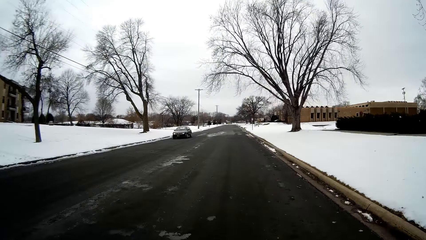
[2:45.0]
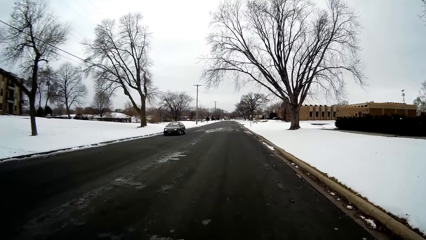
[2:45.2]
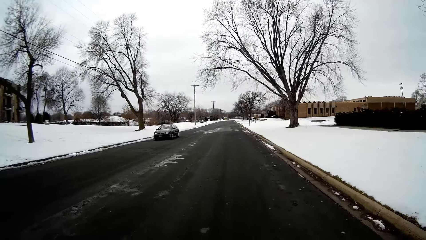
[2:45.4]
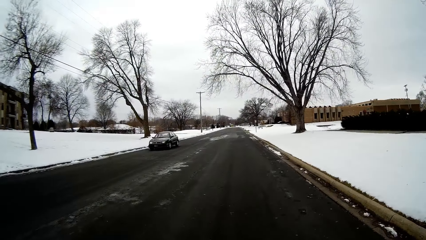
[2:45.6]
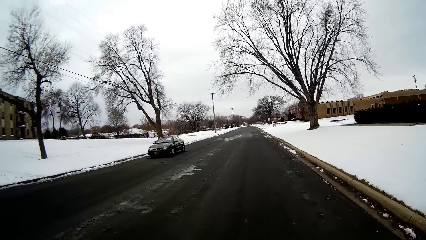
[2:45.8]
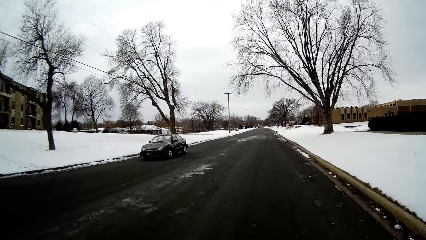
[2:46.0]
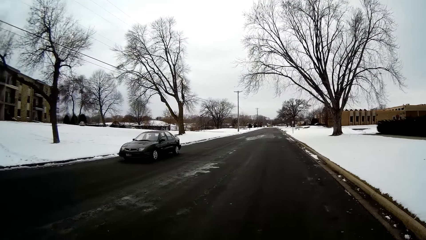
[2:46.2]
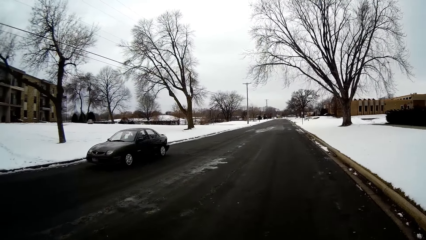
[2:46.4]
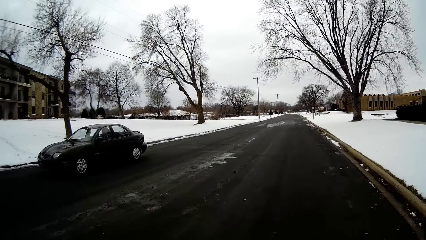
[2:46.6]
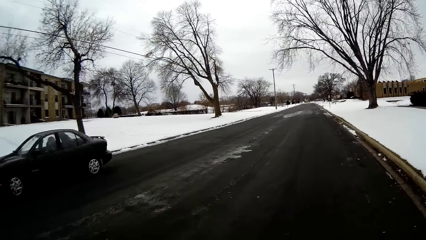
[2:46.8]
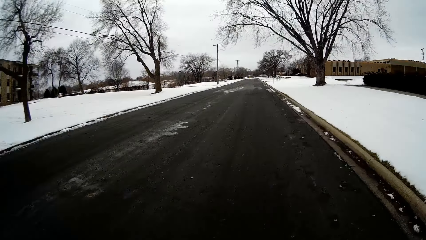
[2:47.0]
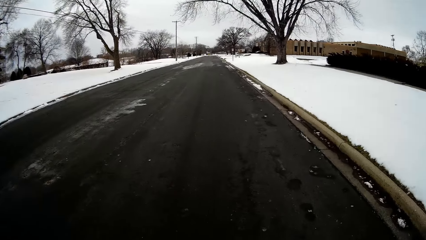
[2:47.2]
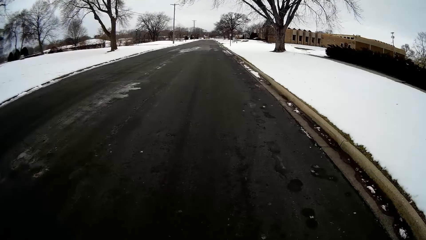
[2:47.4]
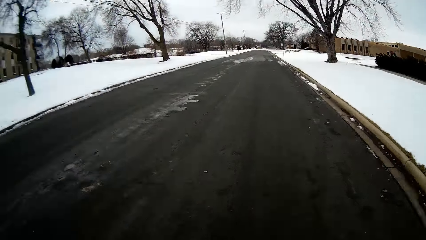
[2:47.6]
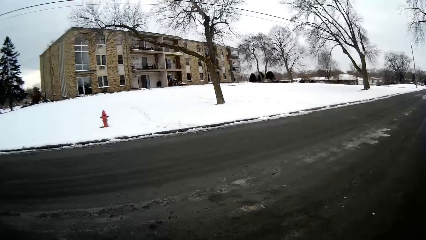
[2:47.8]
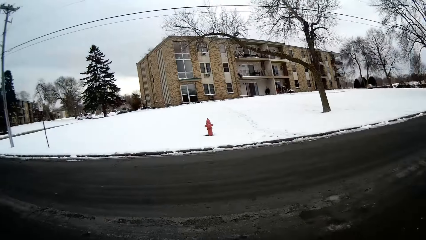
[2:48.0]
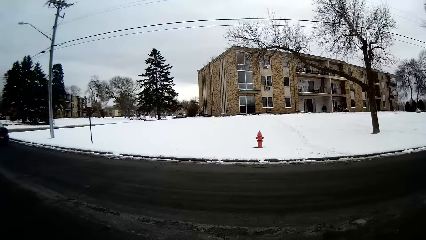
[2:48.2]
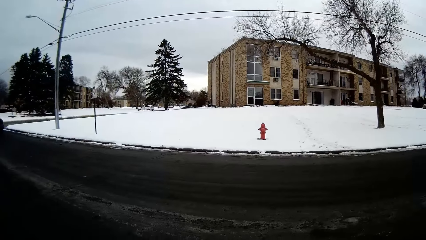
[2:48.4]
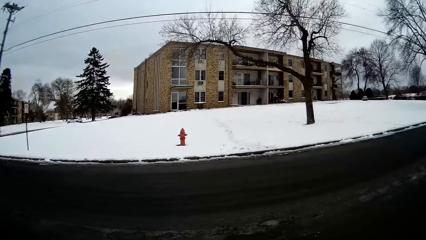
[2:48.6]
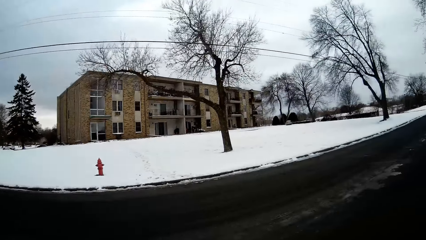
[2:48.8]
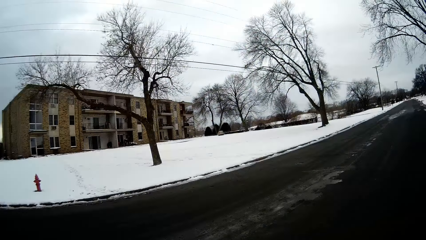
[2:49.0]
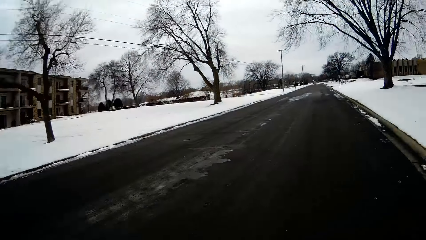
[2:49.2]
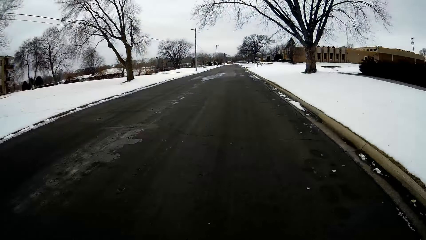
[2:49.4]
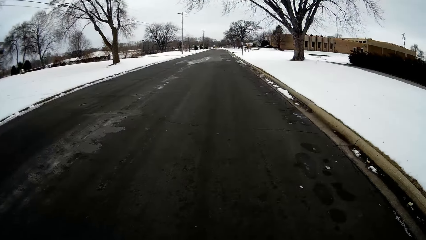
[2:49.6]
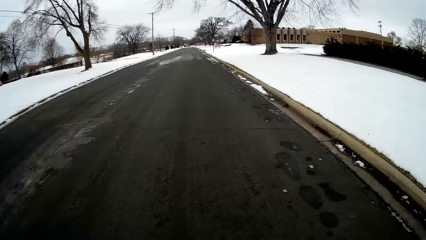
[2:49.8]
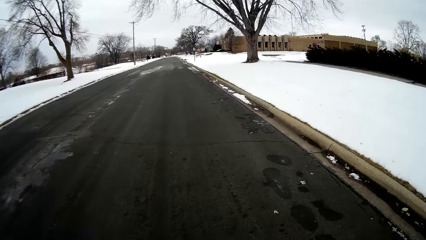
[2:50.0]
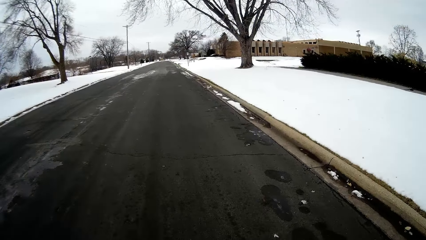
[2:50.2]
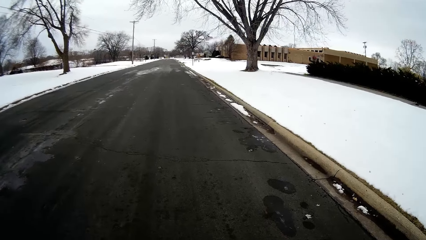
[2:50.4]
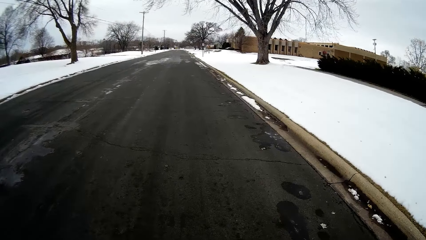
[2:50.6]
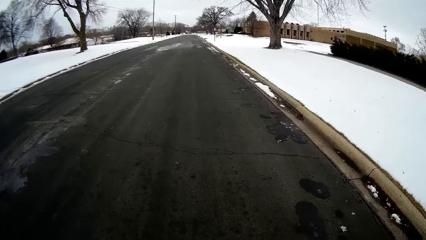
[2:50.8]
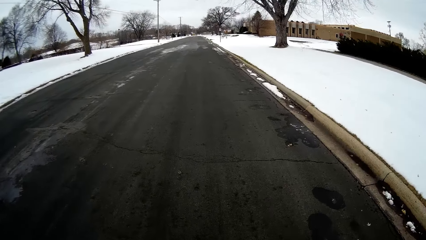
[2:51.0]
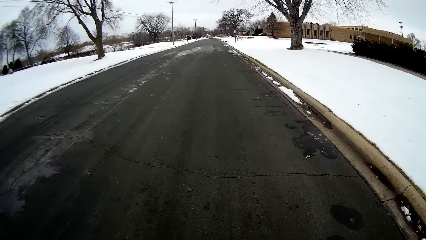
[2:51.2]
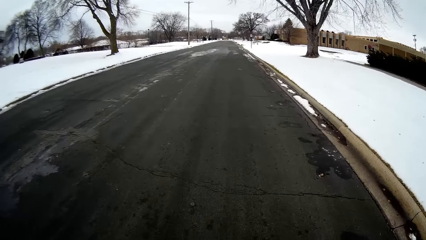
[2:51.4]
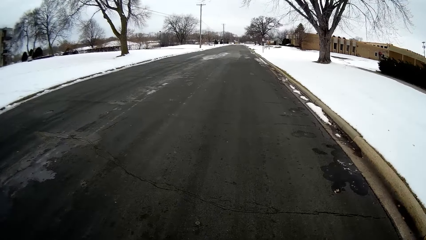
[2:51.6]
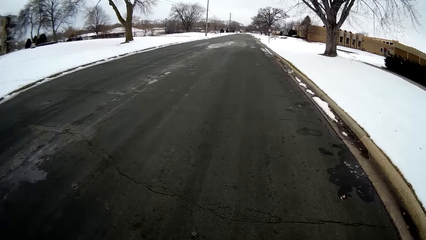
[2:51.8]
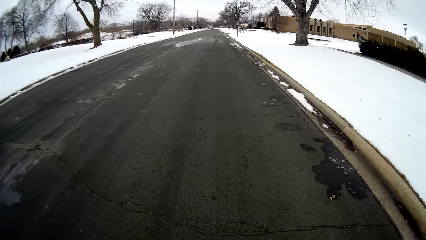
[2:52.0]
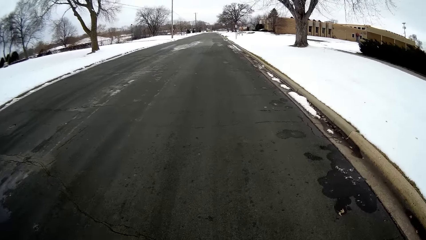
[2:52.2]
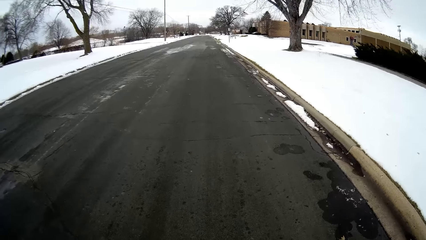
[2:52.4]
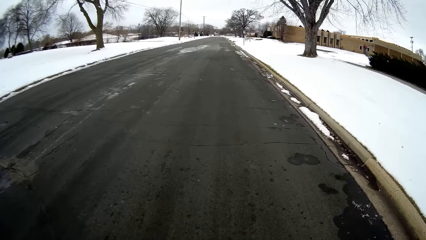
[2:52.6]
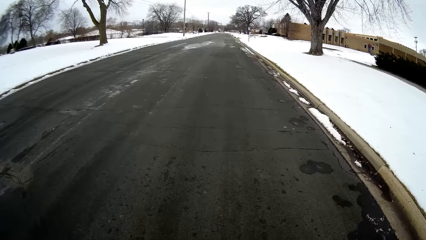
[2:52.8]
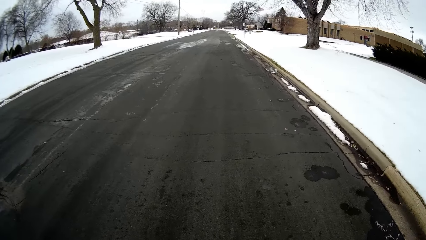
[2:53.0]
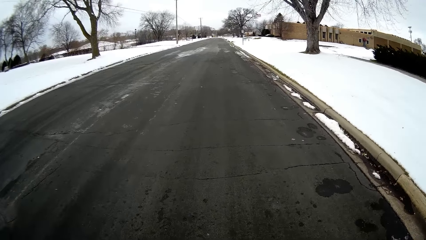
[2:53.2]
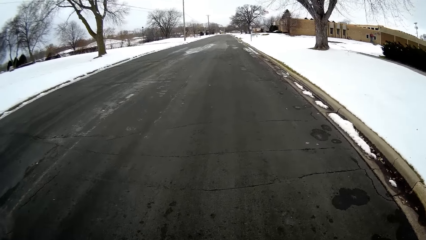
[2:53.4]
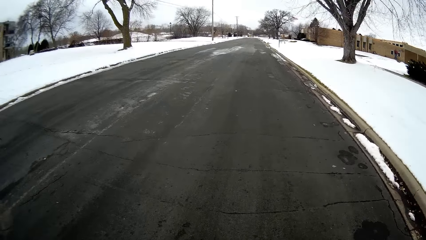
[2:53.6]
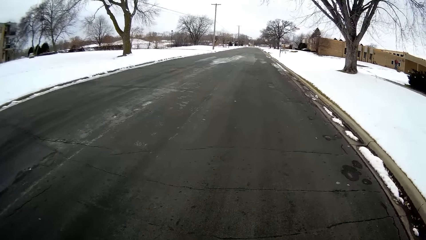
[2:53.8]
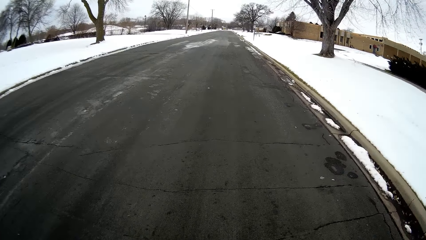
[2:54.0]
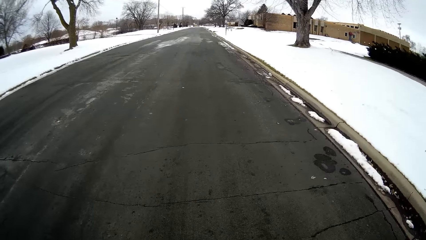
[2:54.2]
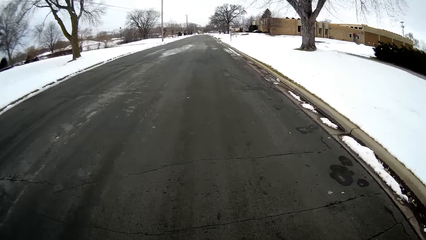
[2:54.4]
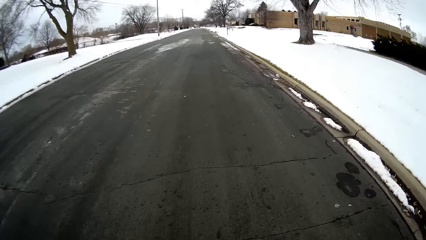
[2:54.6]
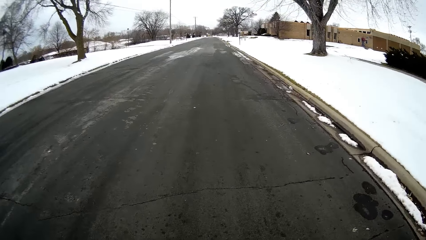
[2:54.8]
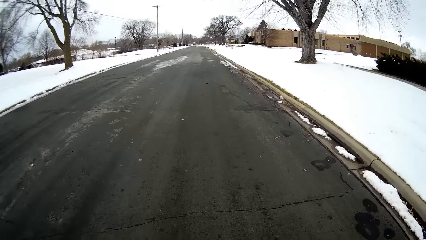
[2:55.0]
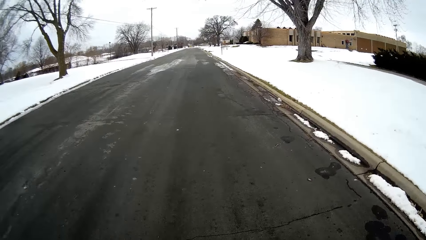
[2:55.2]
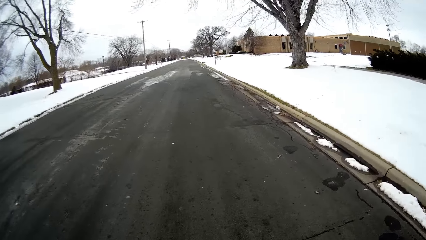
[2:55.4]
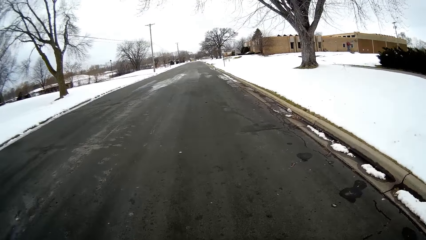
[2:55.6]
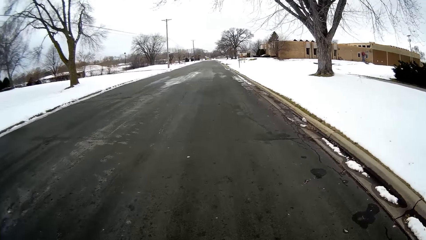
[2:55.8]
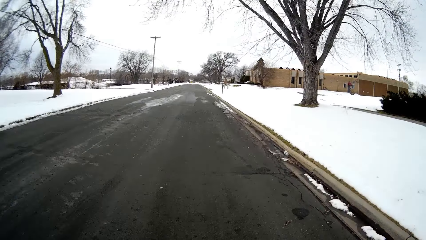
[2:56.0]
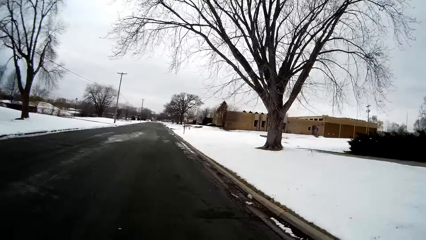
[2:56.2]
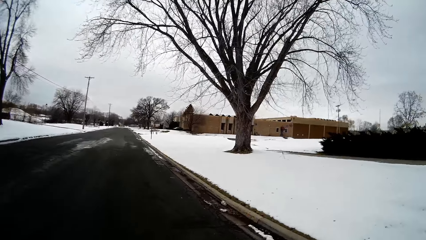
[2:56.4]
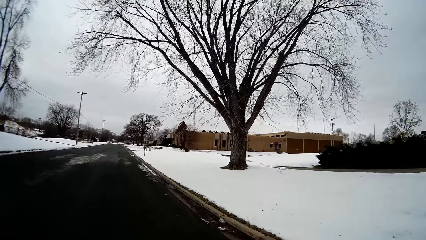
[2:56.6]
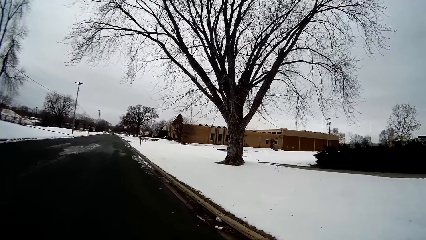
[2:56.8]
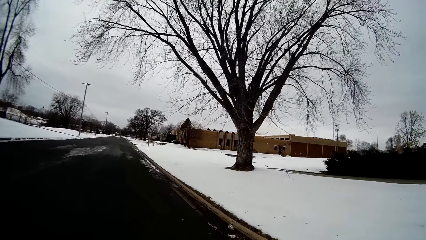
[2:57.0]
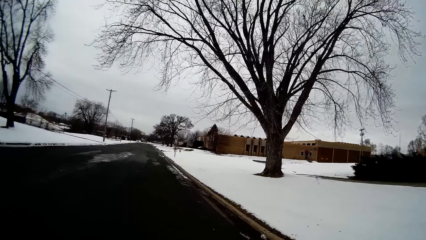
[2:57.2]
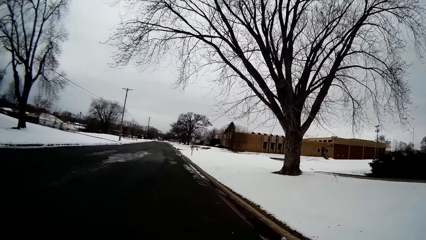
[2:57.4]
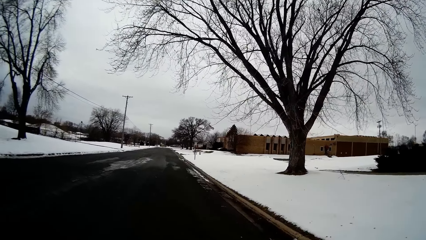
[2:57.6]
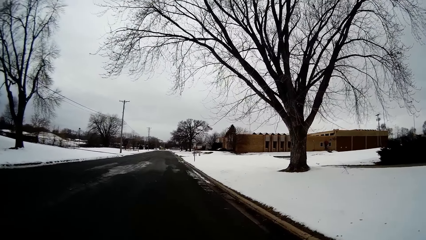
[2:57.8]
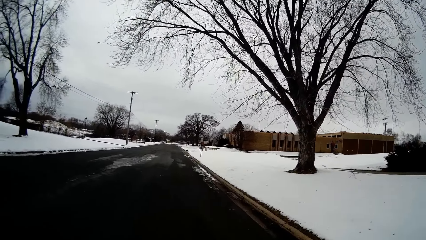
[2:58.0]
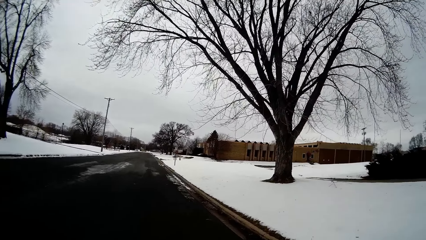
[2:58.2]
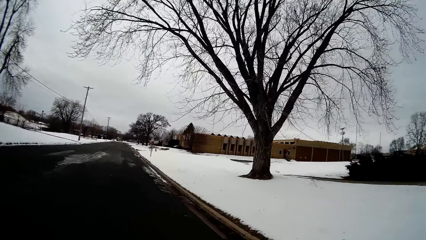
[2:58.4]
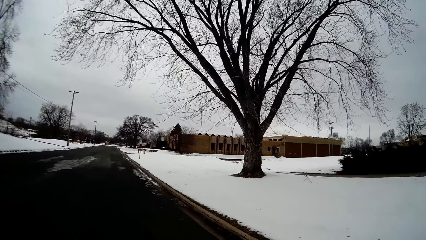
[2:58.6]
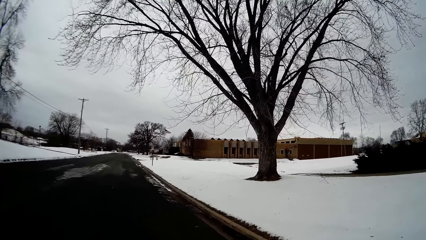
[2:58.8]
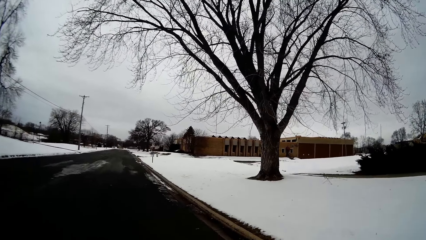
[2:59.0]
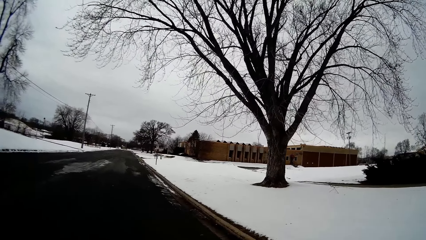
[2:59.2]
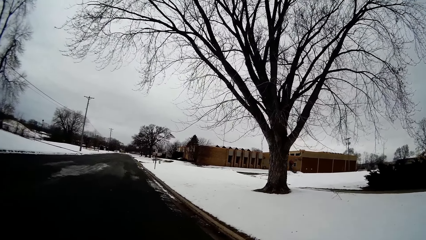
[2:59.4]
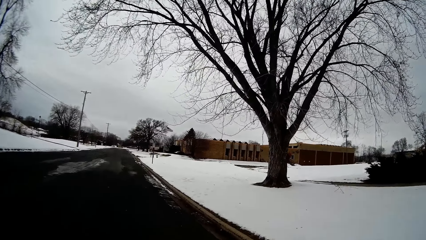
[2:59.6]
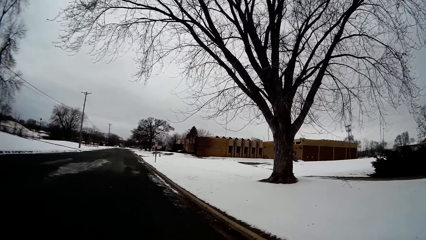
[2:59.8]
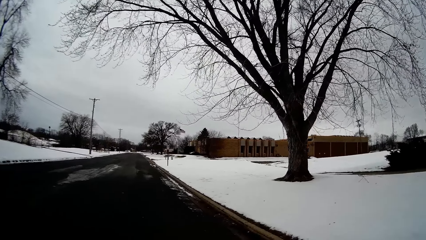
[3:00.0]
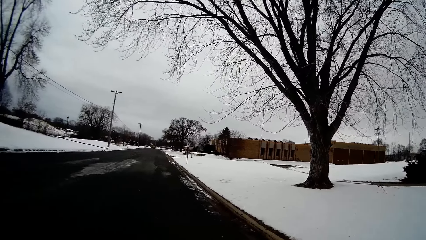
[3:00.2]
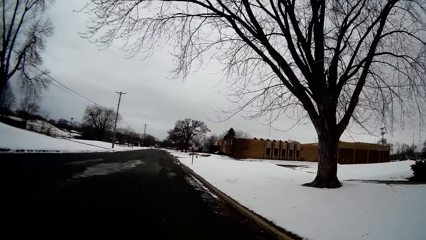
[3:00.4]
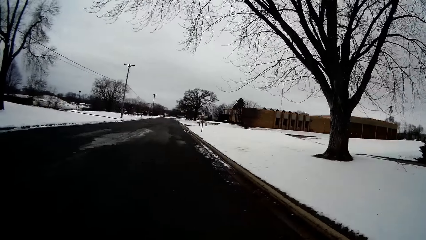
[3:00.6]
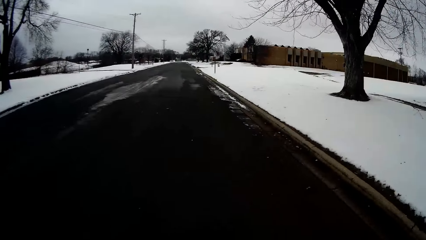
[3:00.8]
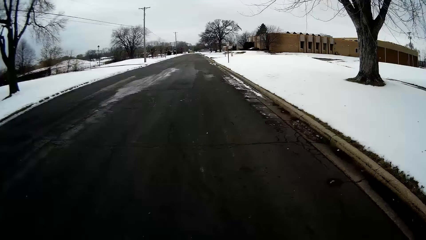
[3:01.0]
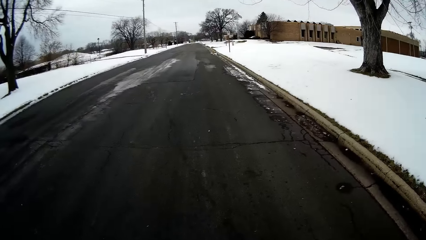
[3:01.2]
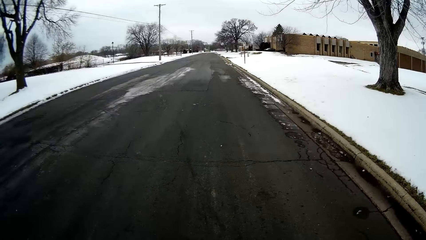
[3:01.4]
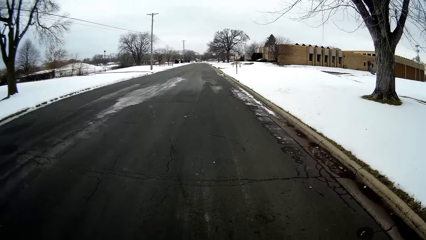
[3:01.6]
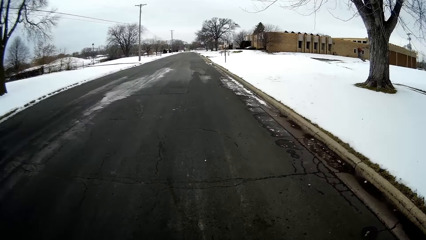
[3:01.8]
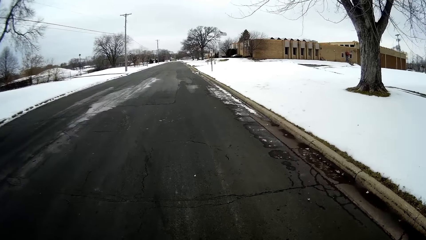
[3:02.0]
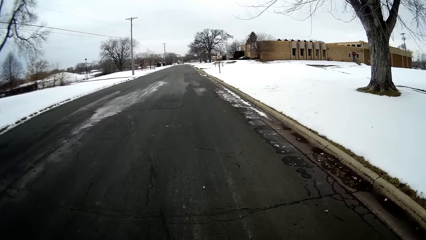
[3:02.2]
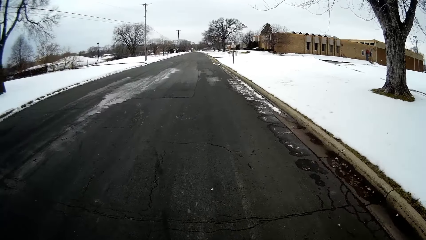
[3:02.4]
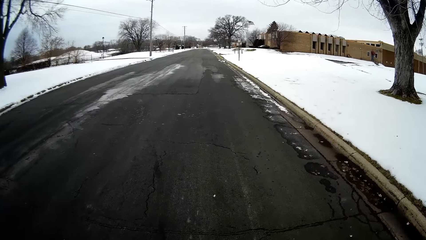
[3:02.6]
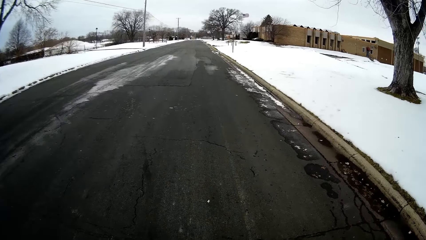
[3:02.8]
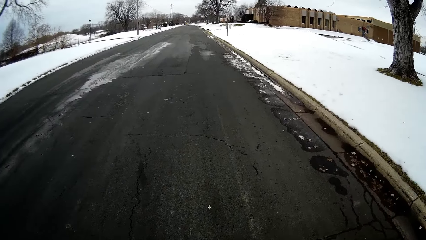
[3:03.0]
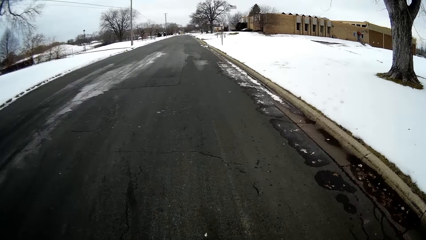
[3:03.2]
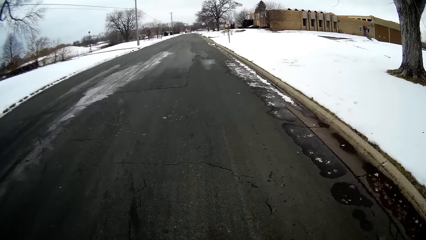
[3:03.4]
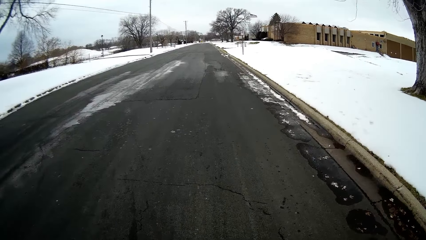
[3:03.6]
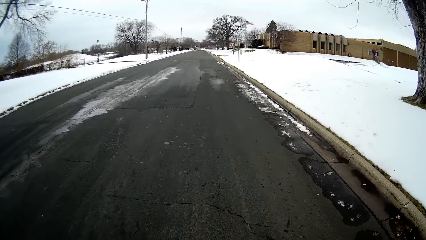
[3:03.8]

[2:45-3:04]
The camera wearer walks on the road, turns around. They walk on the road and talk with a person. They walk along the road with the person. They converse with the person. They walk on the road.
